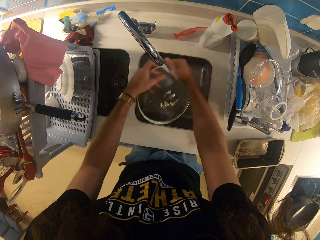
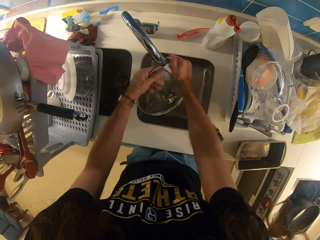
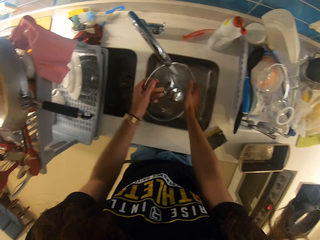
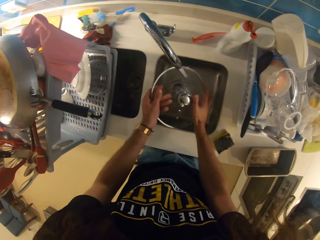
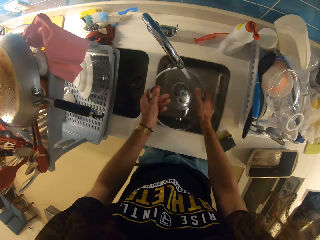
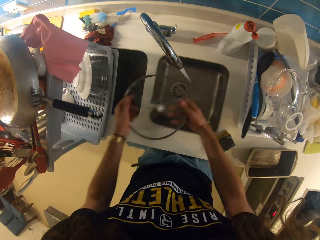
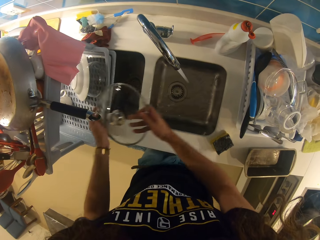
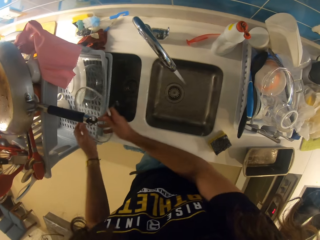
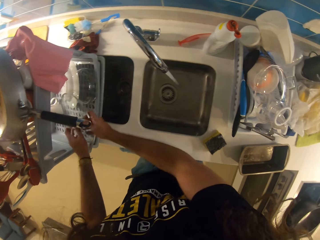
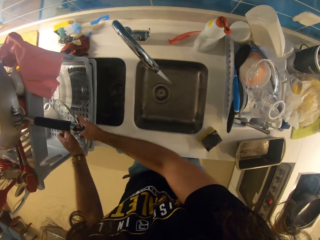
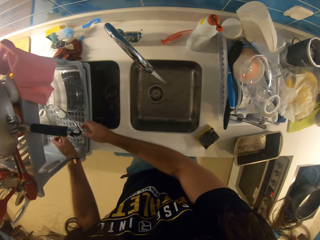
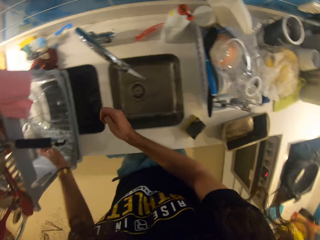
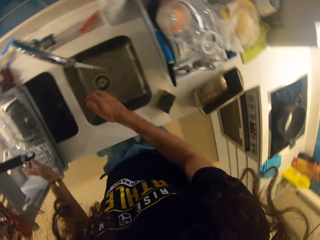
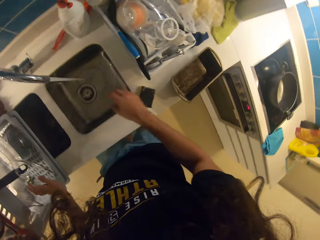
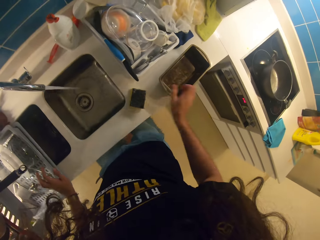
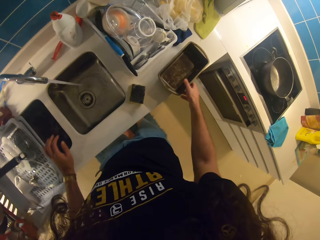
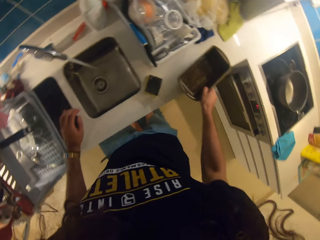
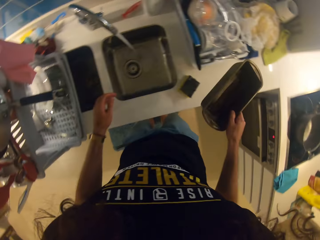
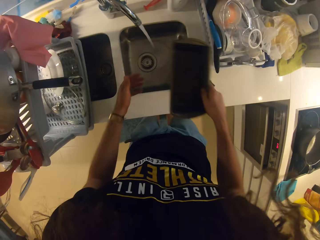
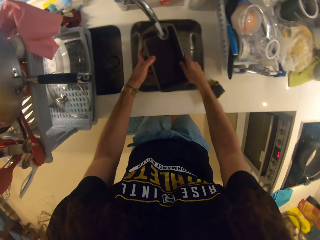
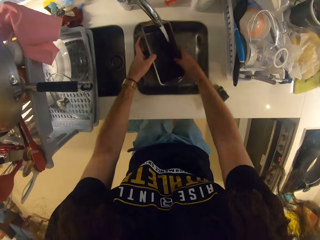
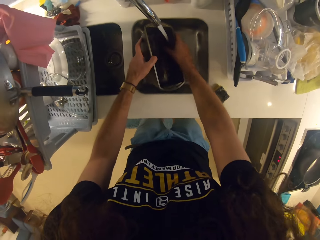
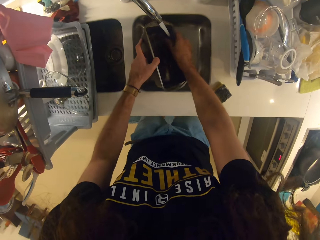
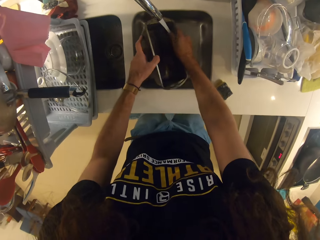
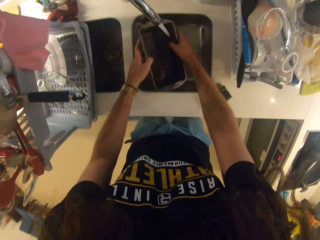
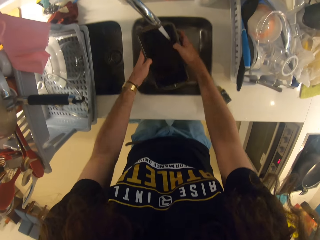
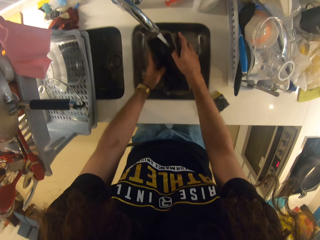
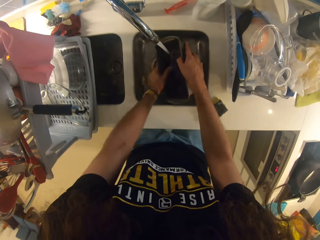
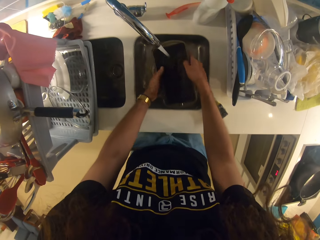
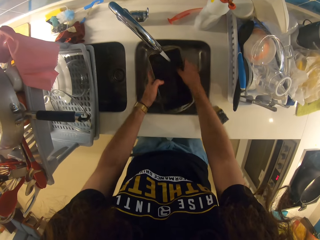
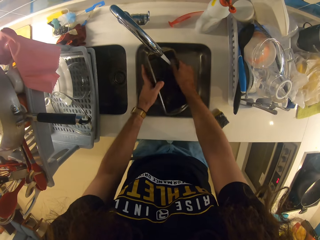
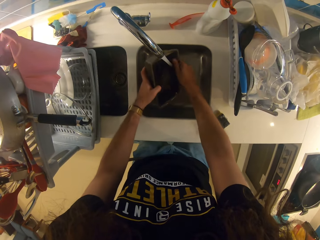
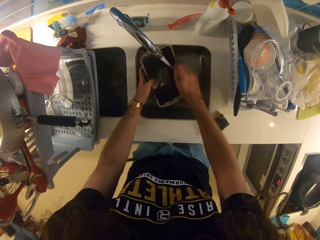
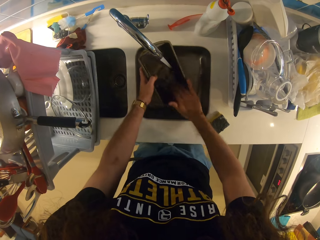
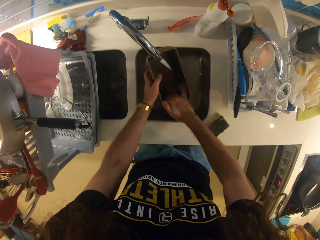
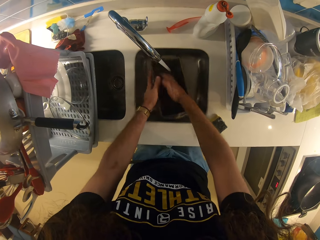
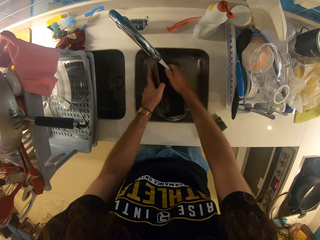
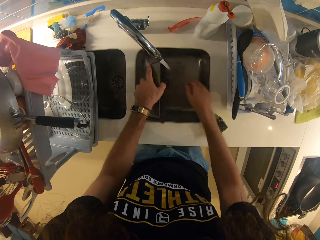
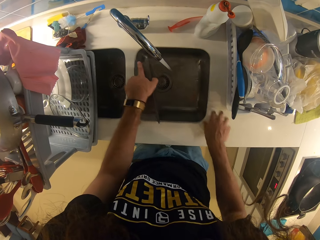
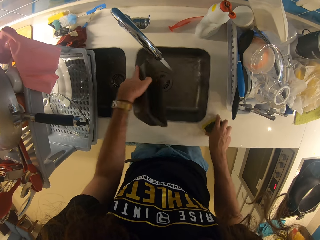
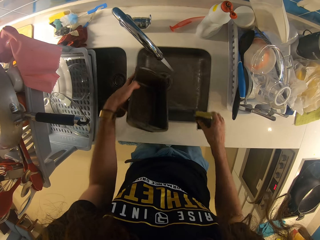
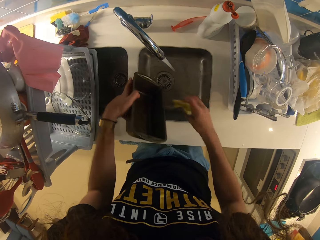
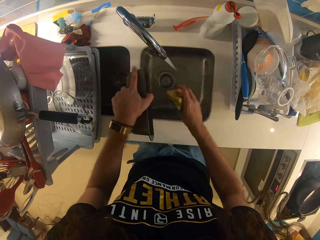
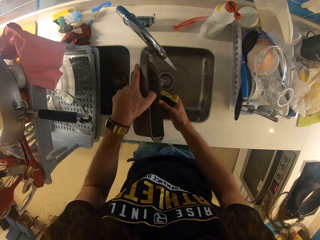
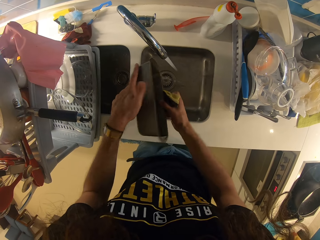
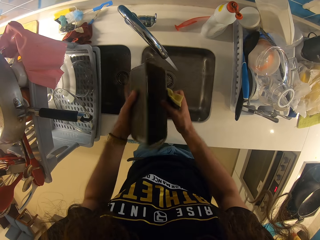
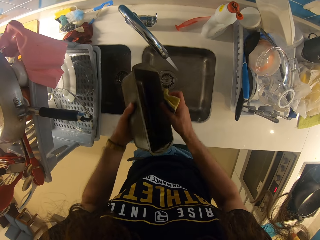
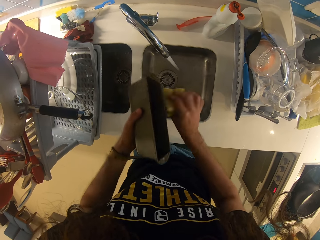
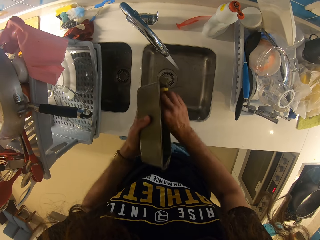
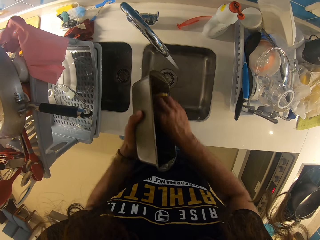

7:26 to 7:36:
The camera wearer puts the lid on the dish drier. She picks up a food storage container with her right hand and washes the food storage container.

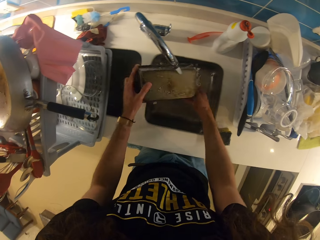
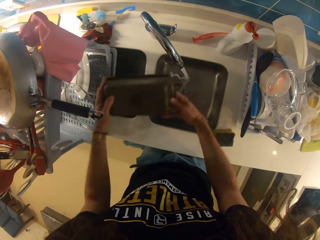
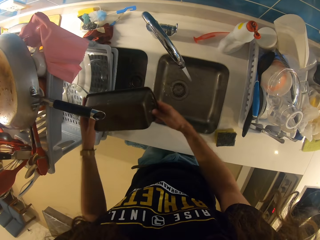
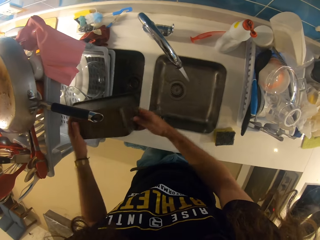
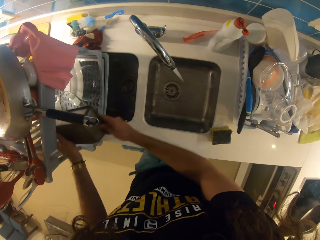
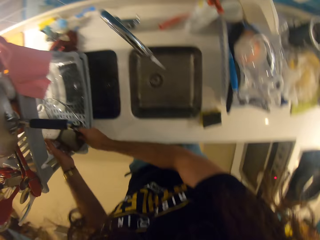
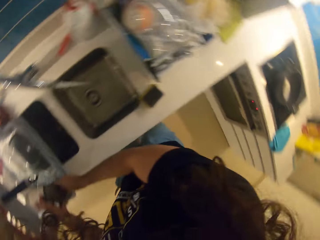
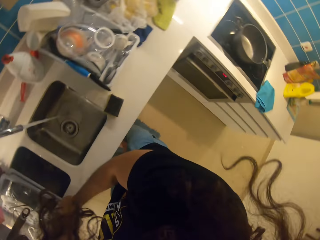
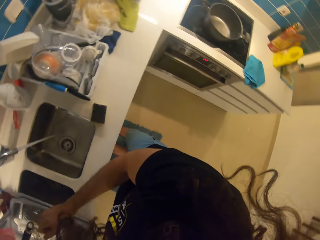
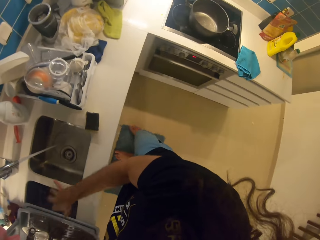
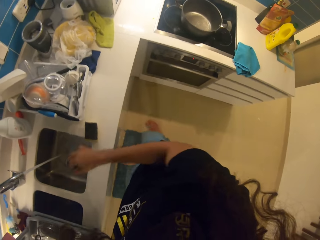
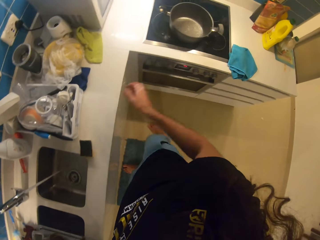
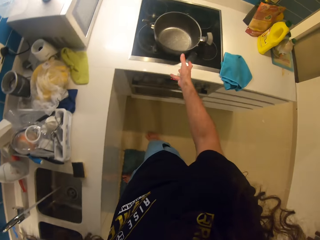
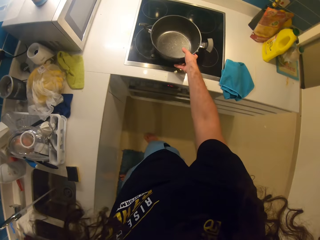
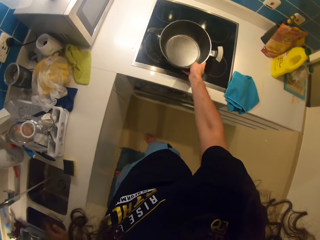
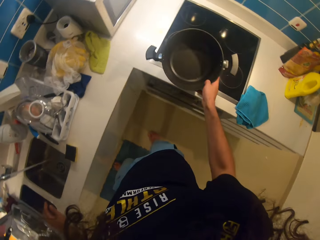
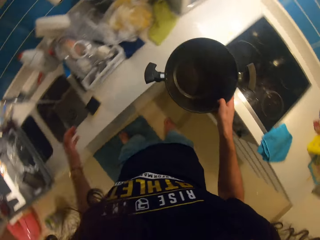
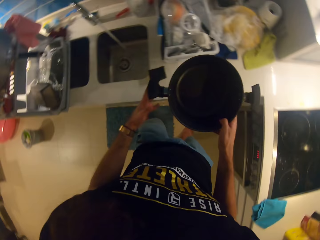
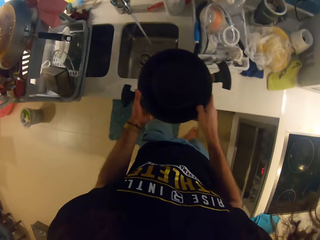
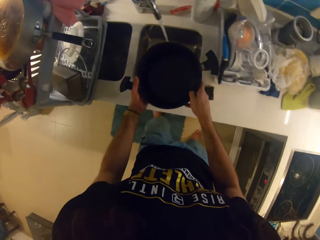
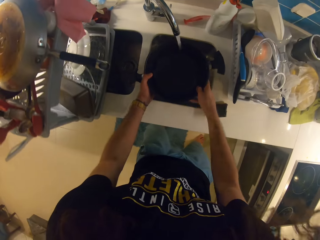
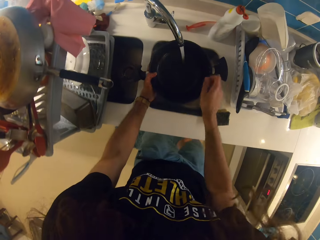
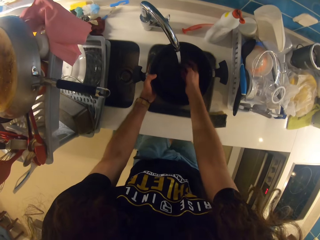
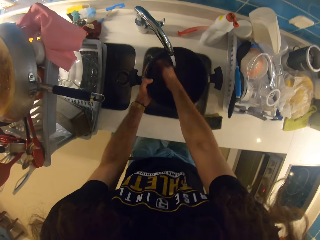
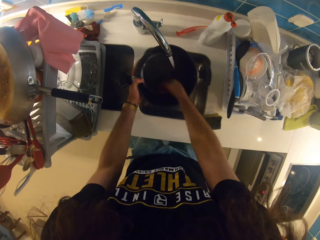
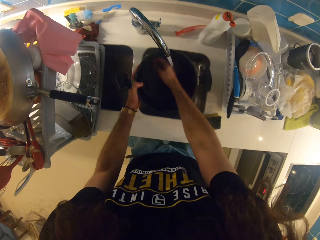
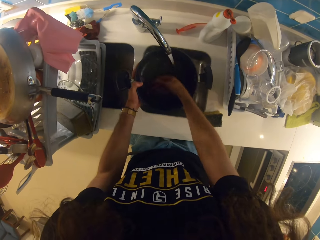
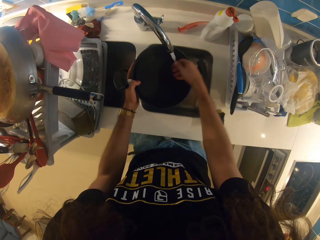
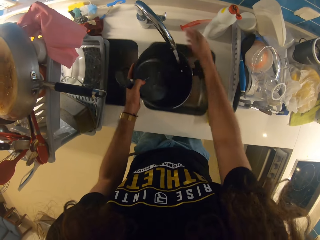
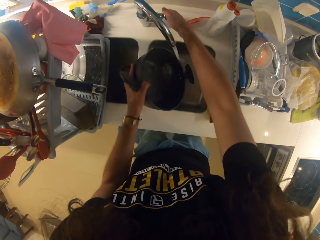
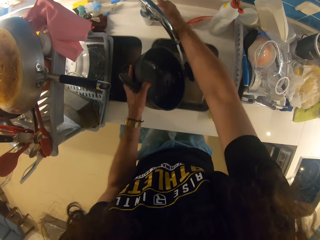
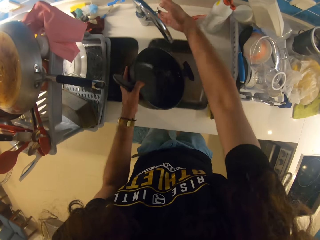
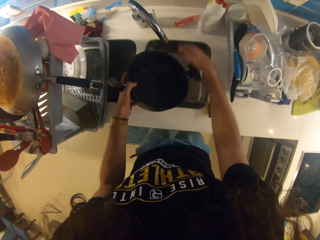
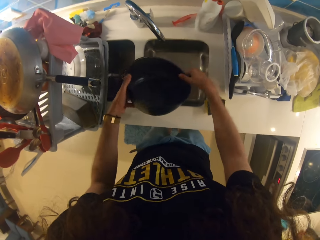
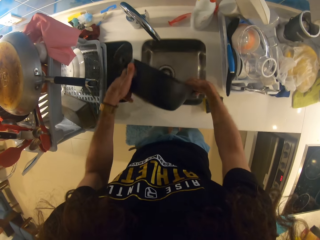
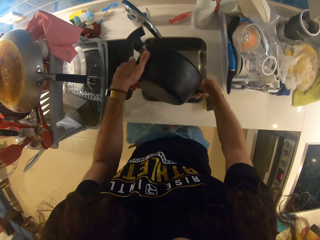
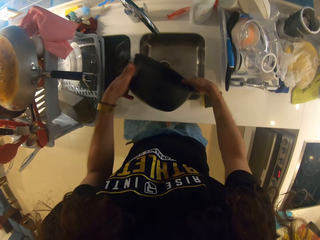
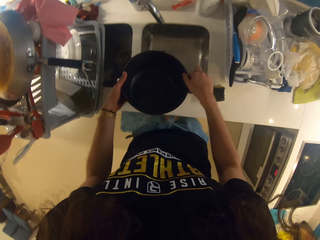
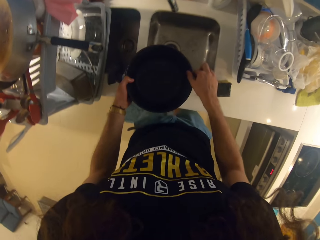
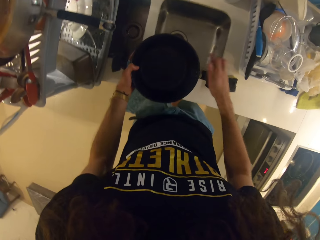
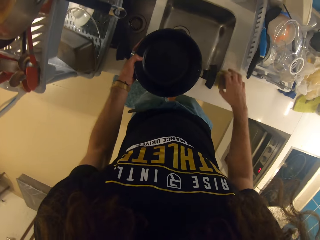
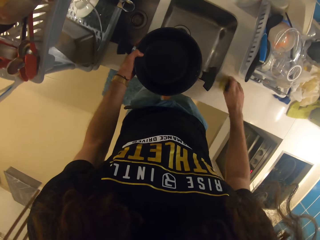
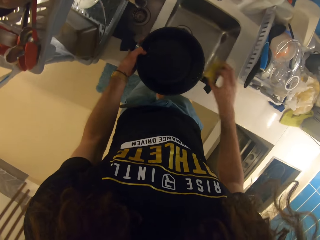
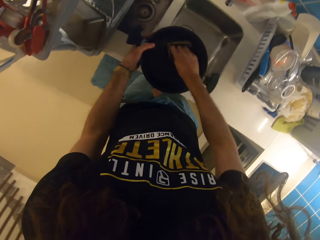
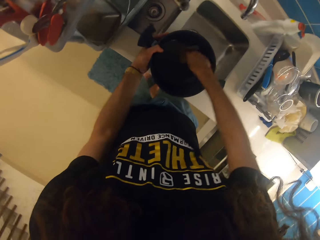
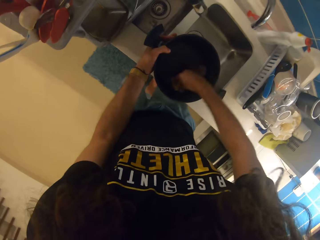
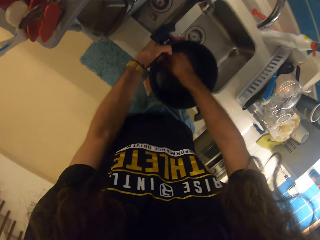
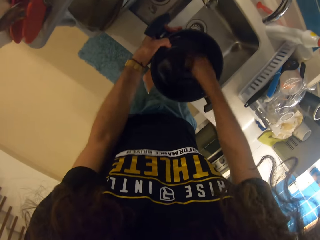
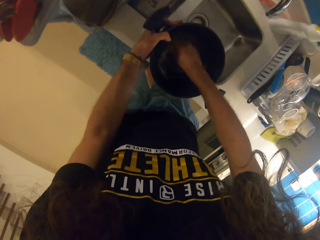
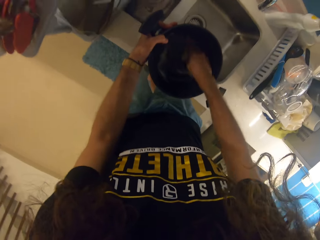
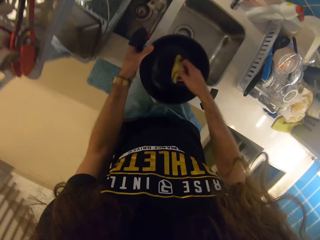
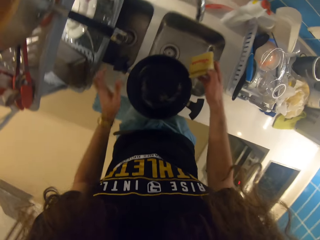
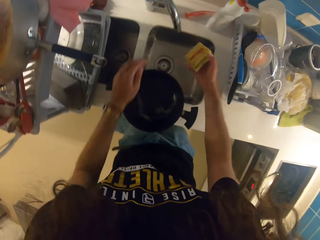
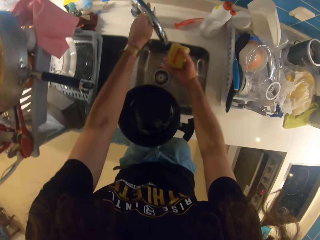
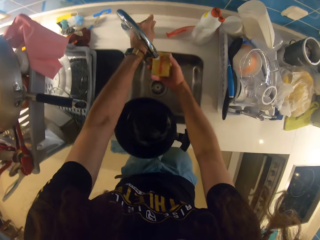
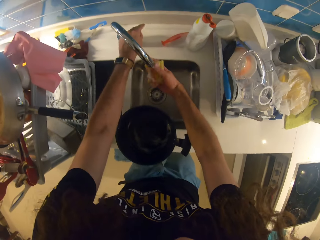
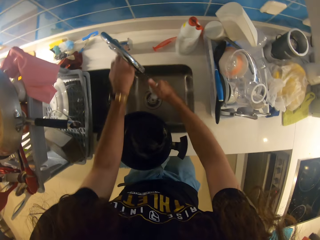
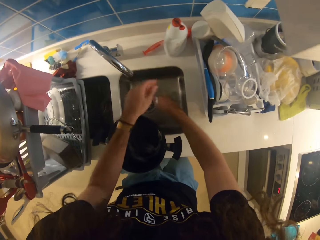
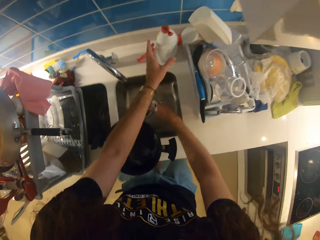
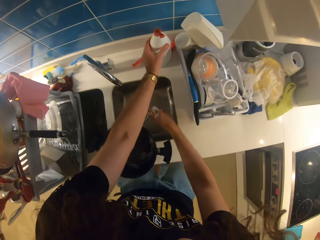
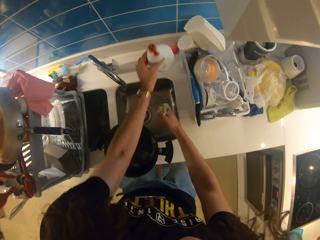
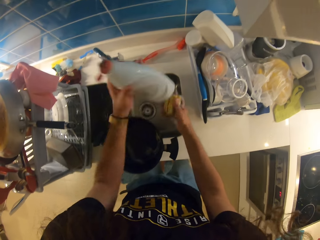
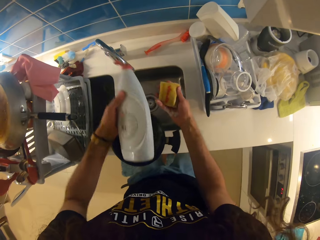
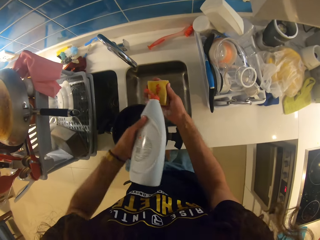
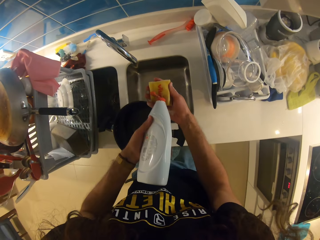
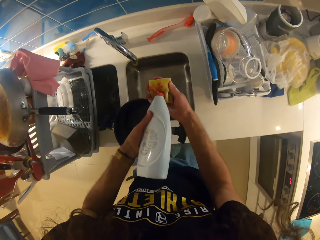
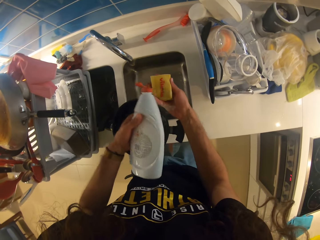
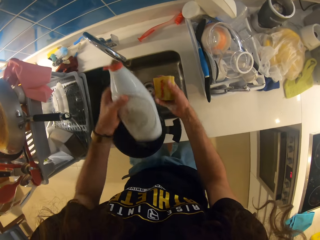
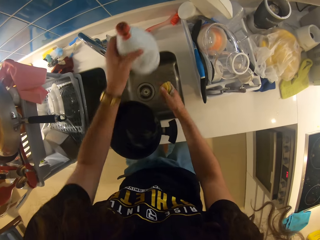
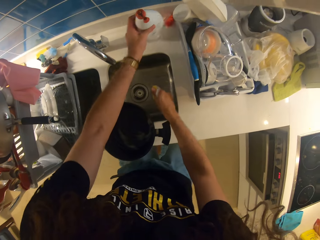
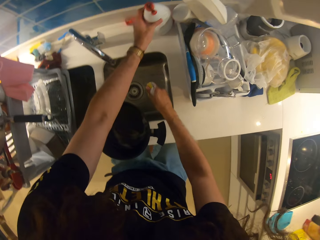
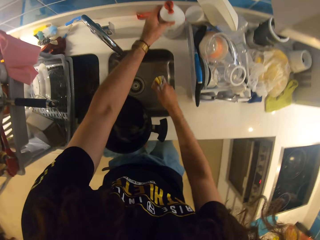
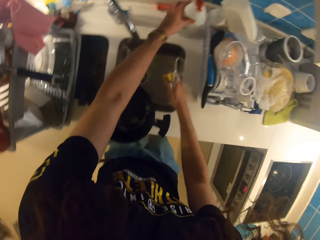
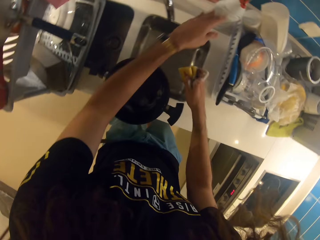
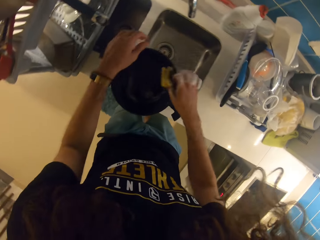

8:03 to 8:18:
The camera wearer puts the food container on the dish drier. She picks up a cooking pot with her right hand and washes the cooking pot. She closes the tap with her right hand. She washes the cooking pot with a dish washing sponge. She picks up a liquid soap with her left hand, pours the liquid soap on the dish washing sponge and puts down the liquid soap.
